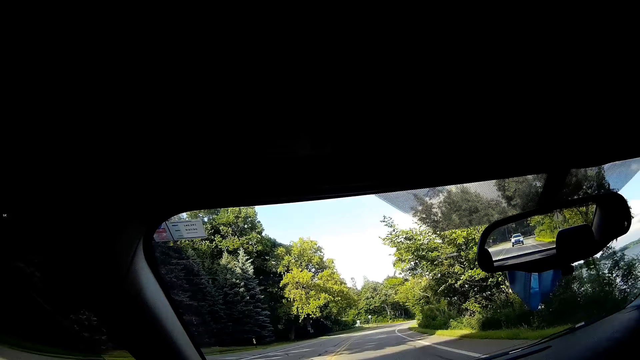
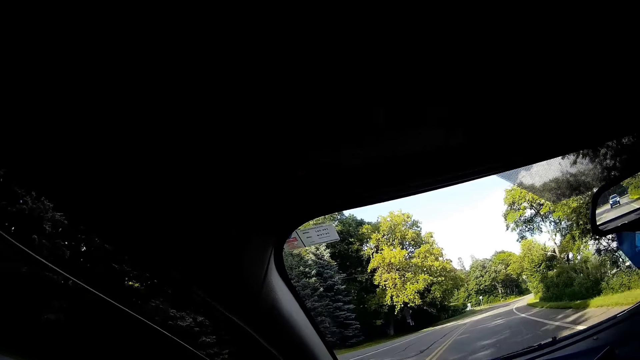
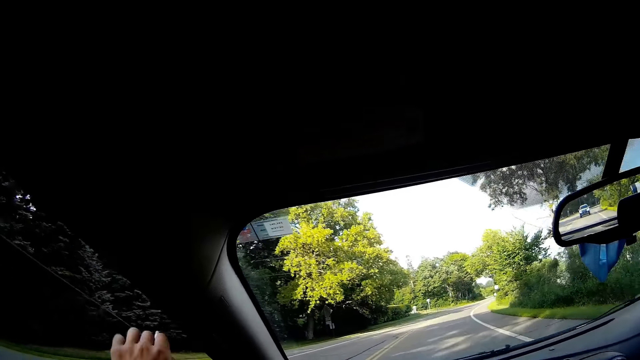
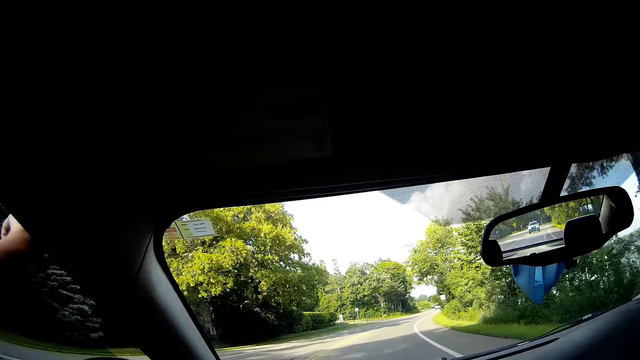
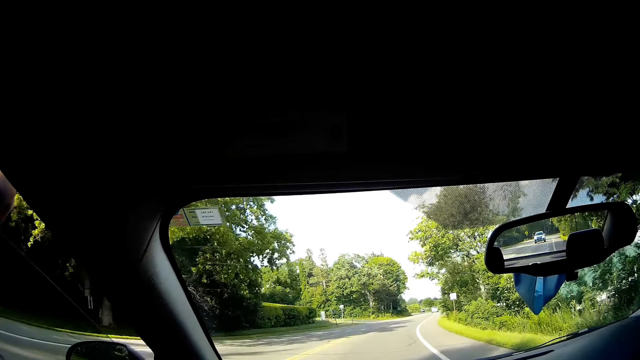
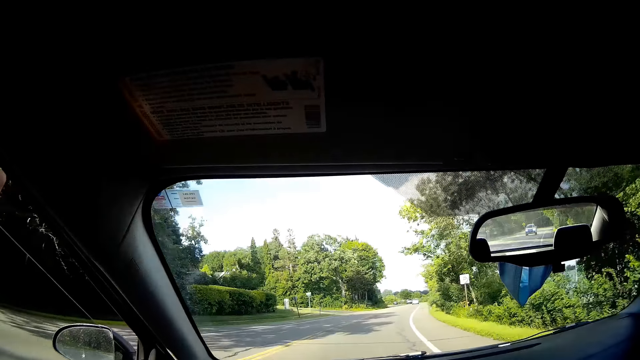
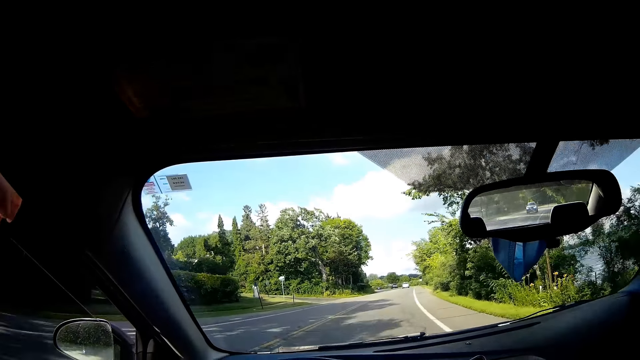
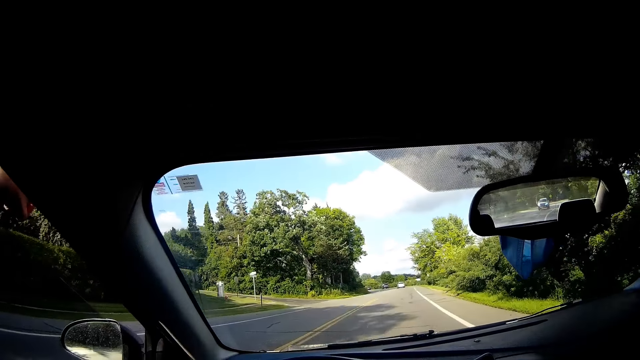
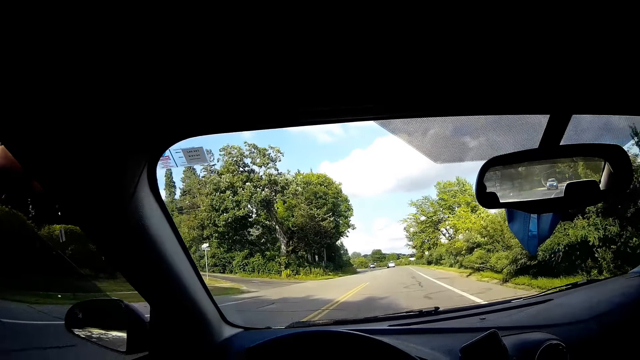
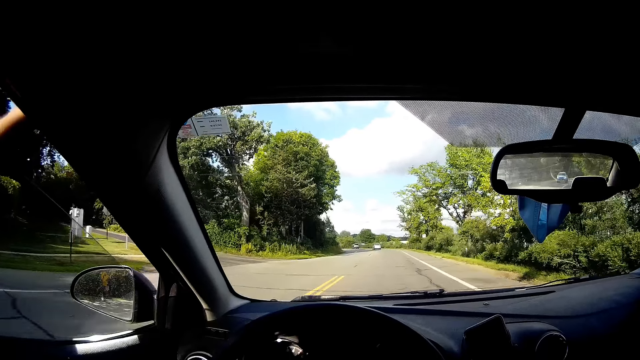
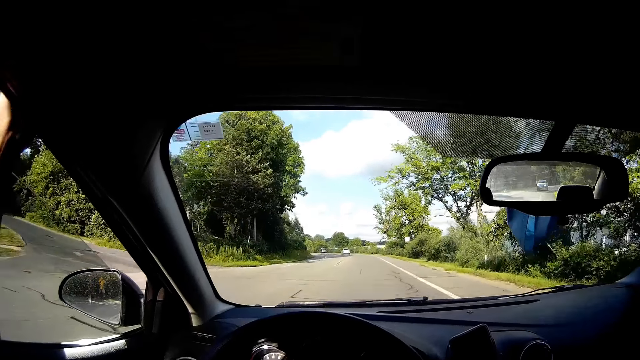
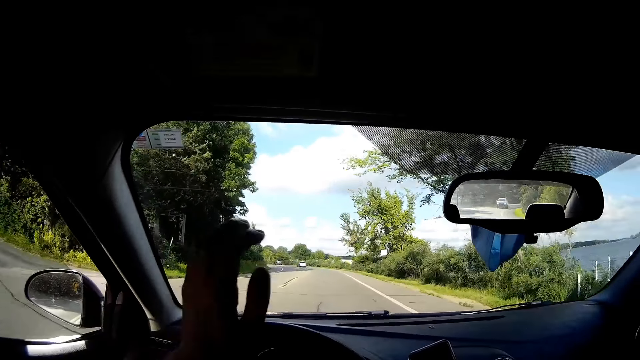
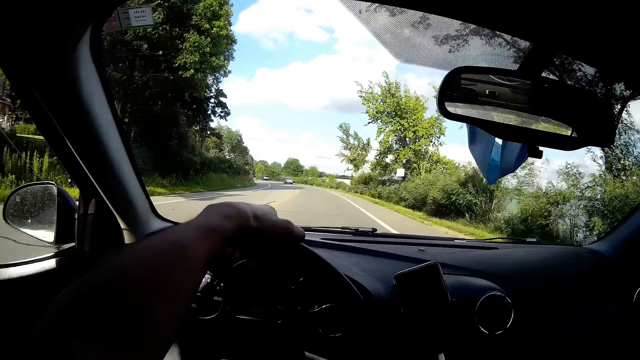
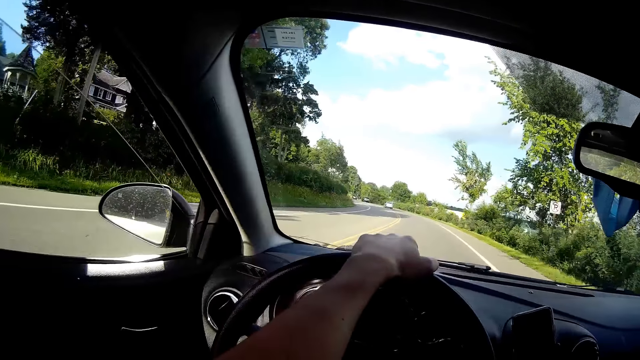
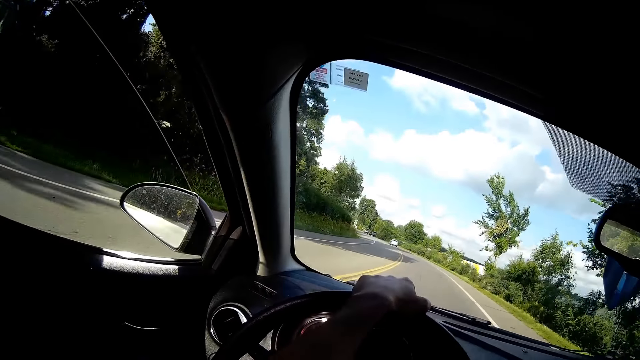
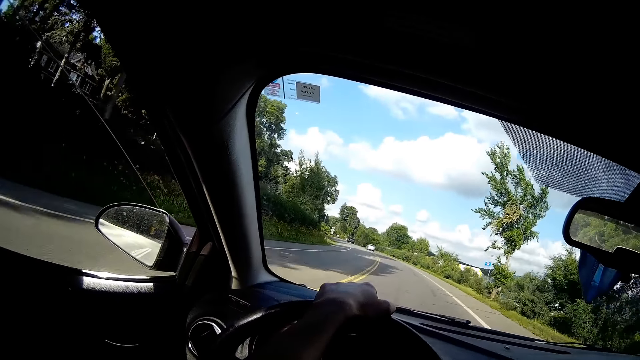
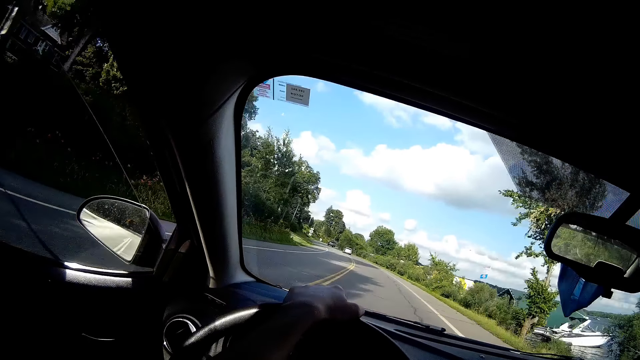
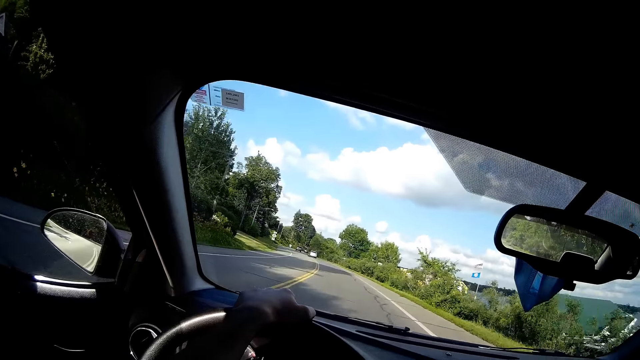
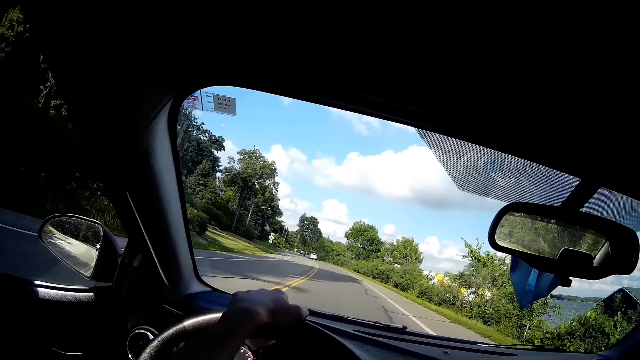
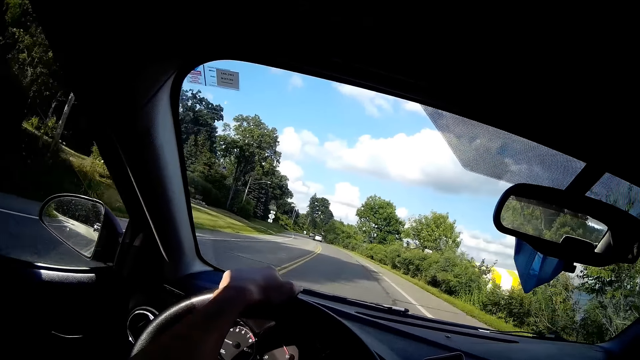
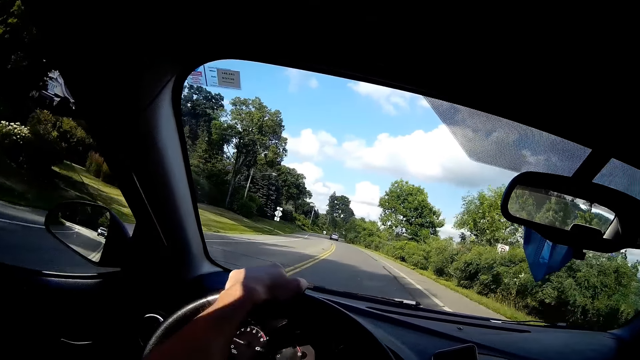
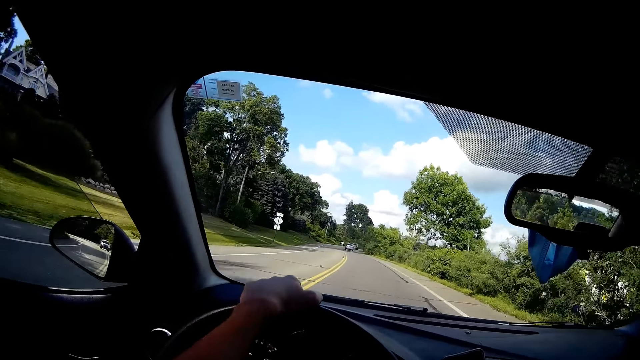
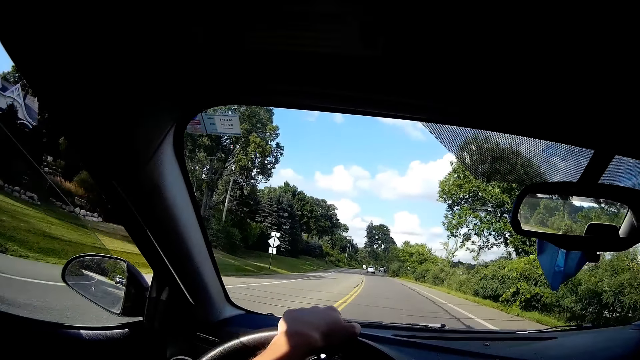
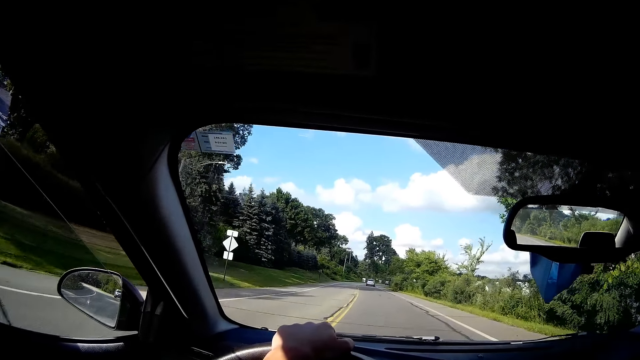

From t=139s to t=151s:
The camera wearer drives and looks around. They drive and throw the cigarette through the car window. They drive and hold the steering wheel. They drive and look at the side mirror.

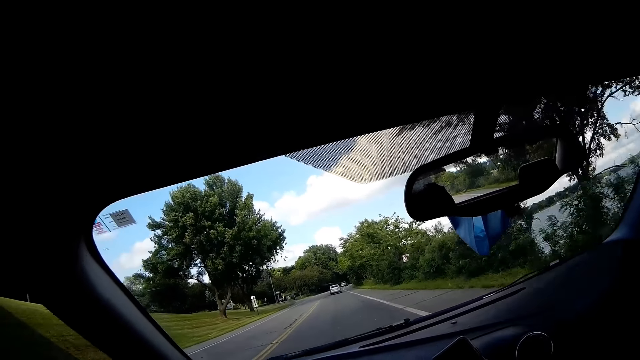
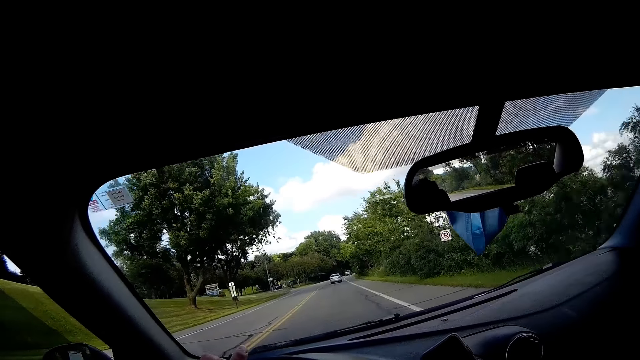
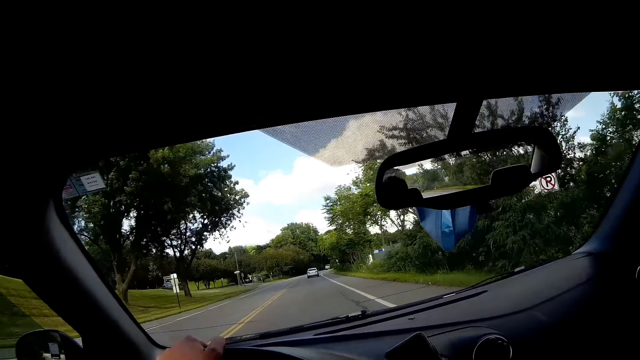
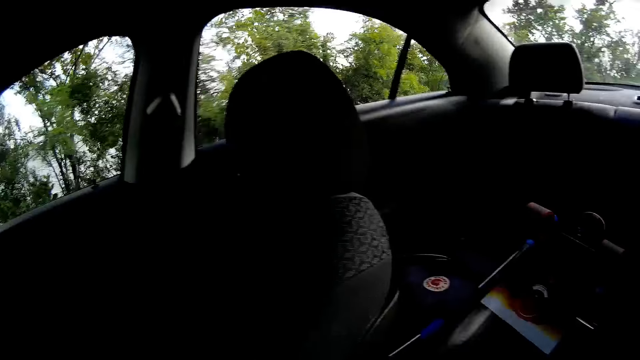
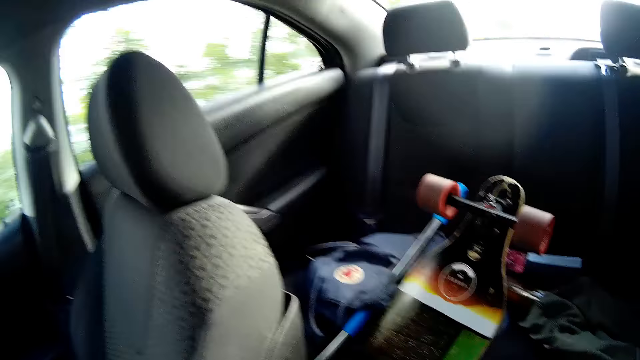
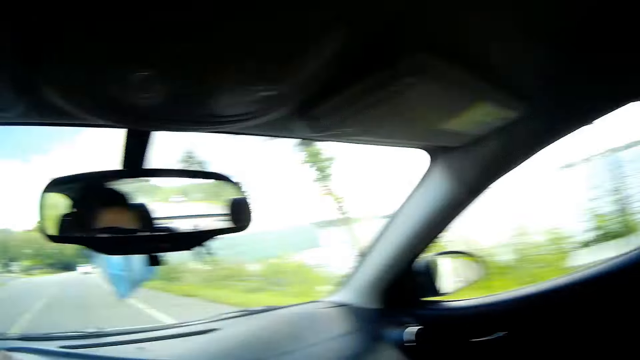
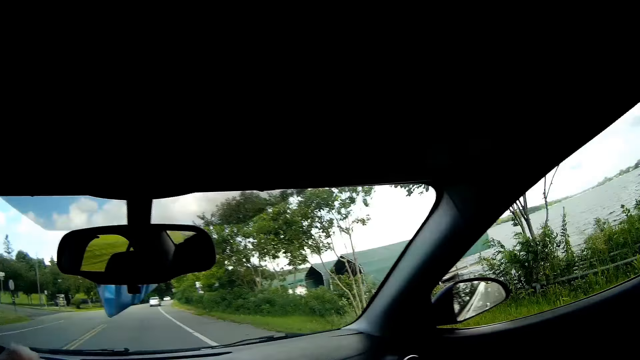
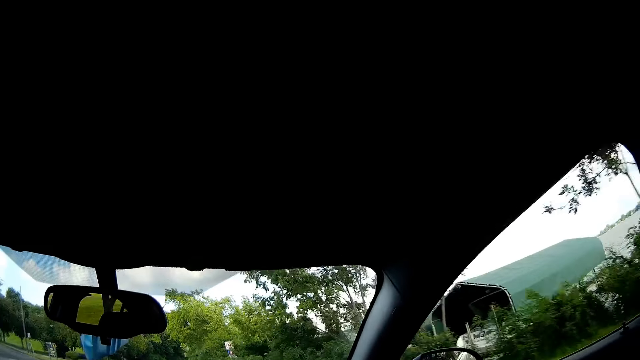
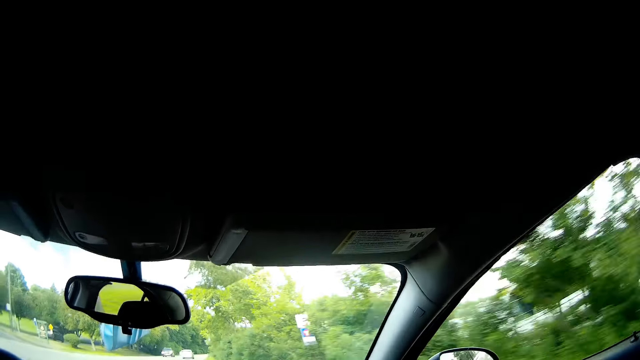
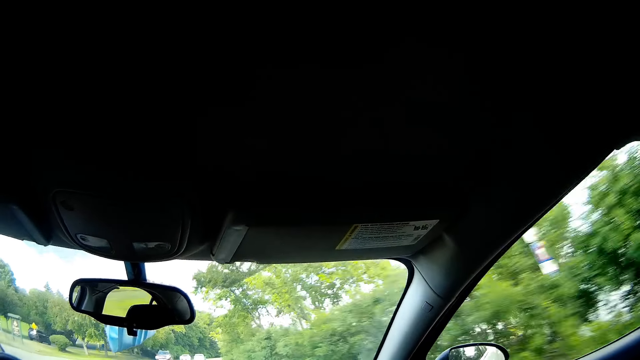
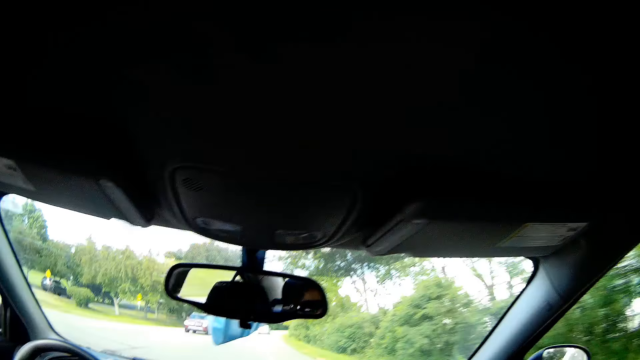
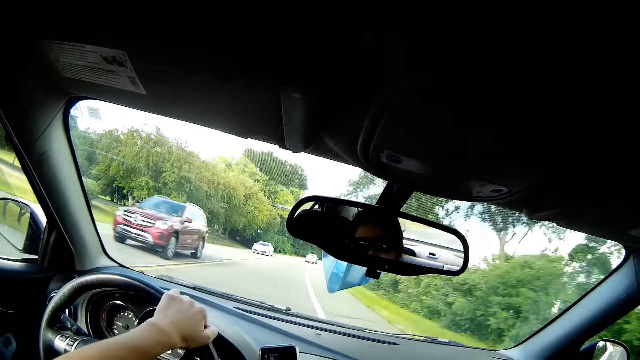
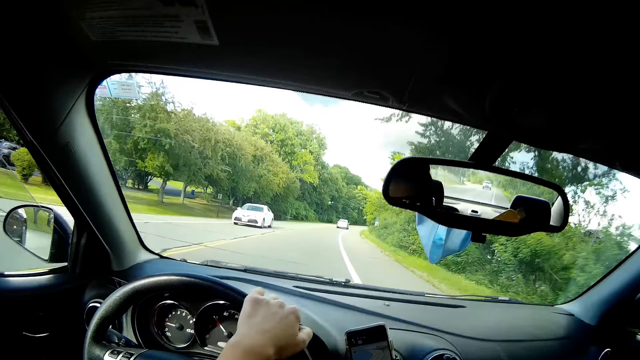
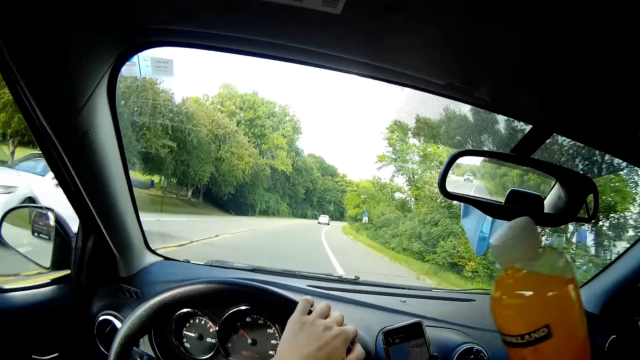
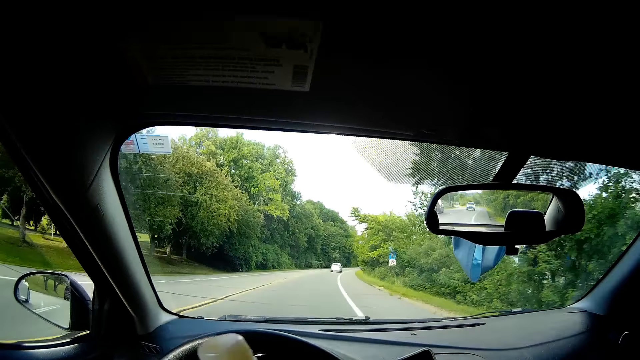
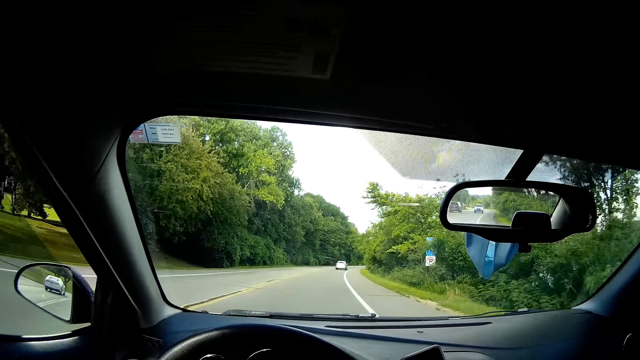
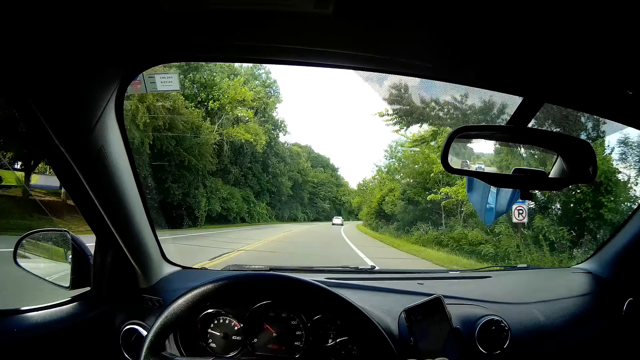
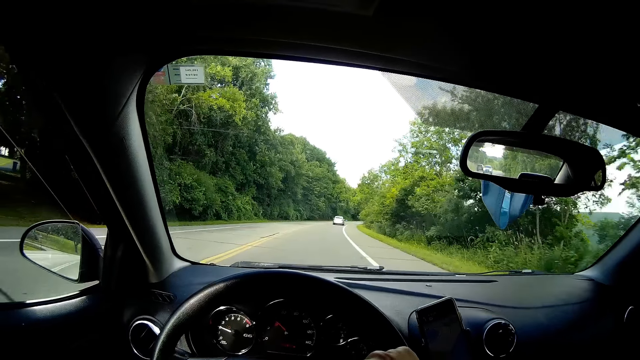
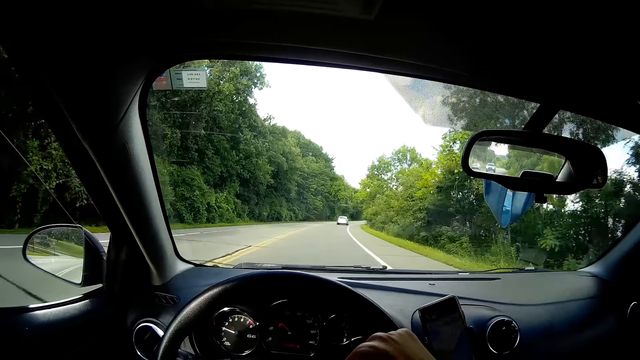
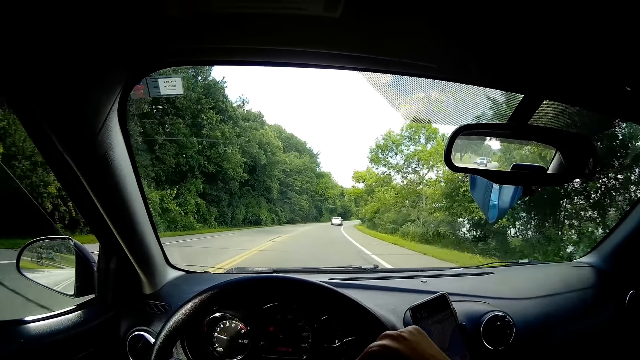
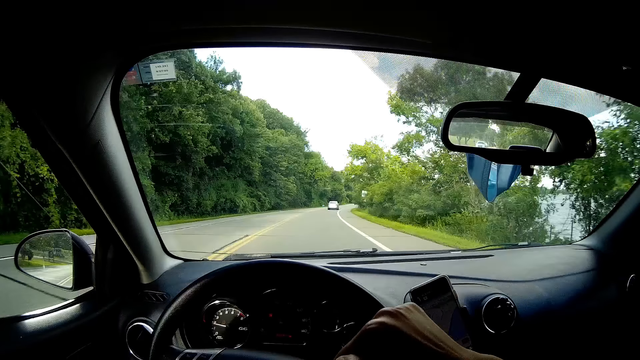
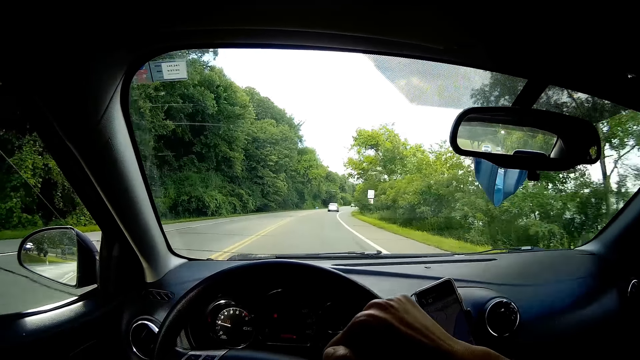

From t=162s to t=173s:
The camera wearer drives and looks around. He holds the steering with his left hand. He drives and holds the bottle of juice.
